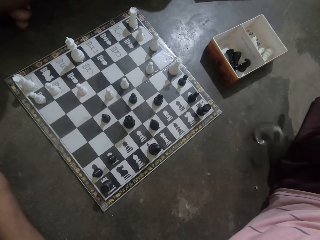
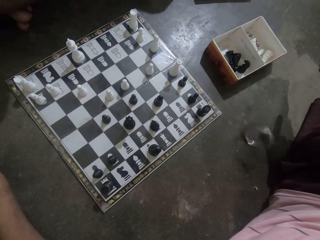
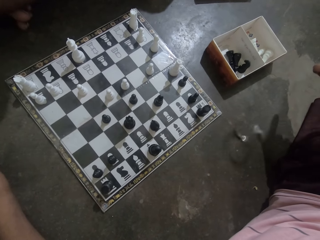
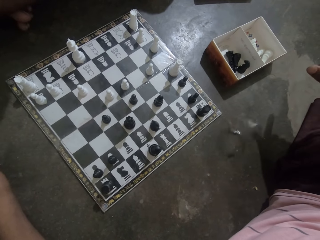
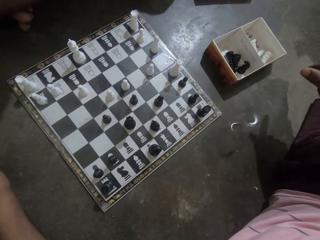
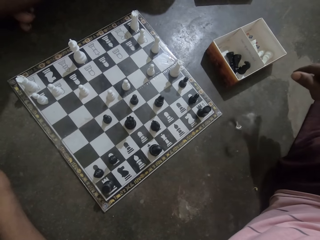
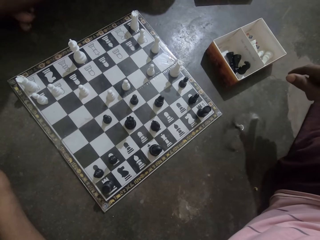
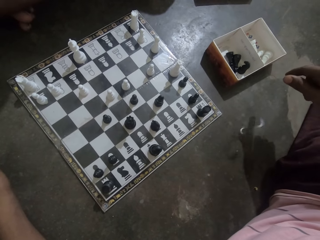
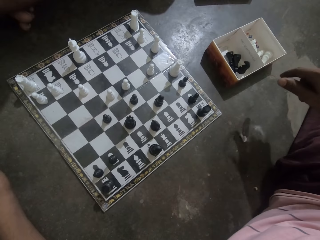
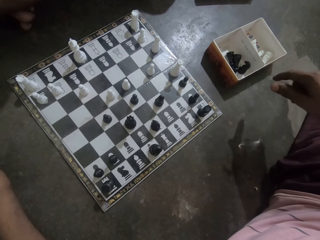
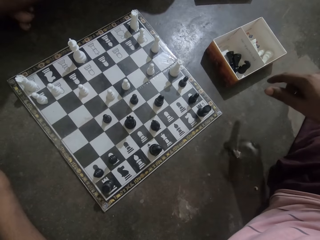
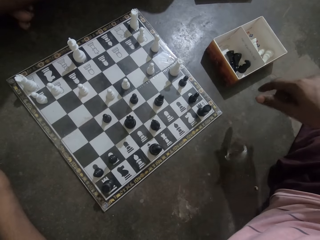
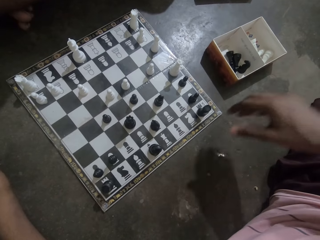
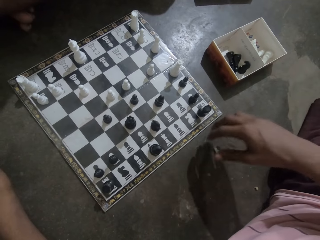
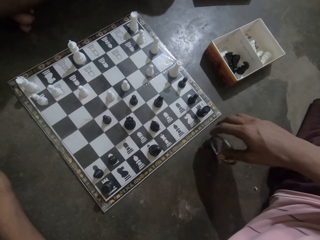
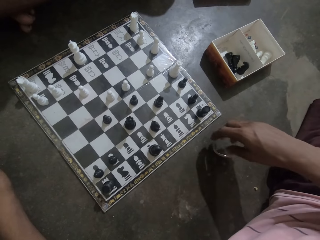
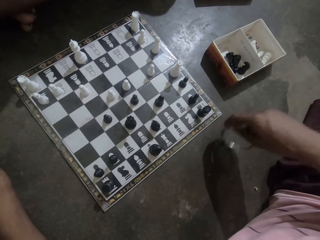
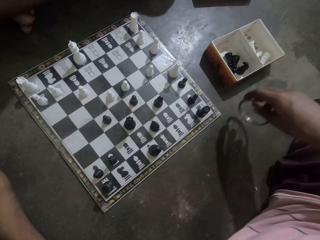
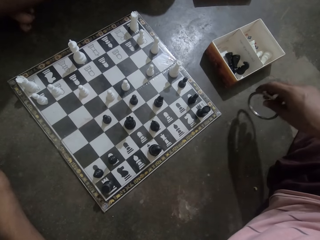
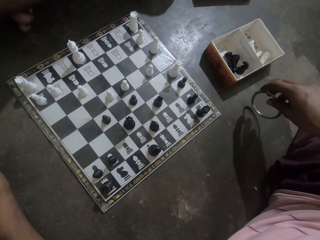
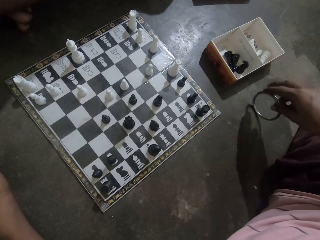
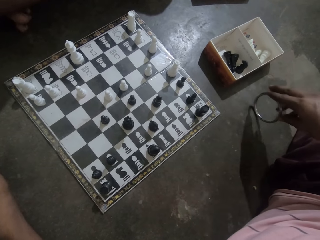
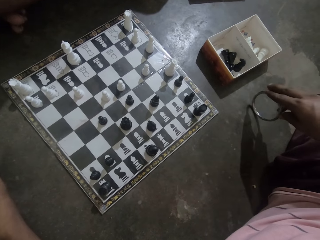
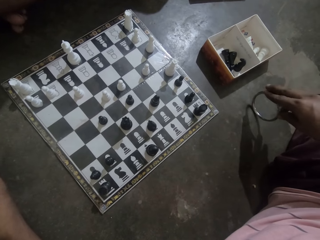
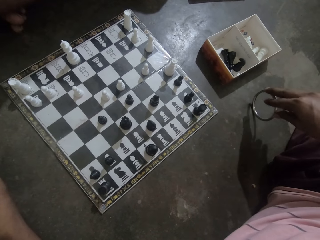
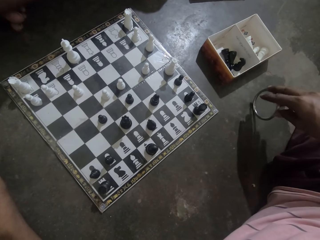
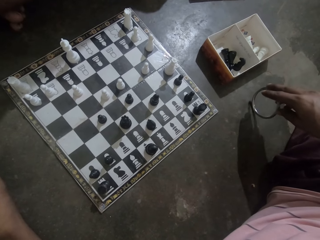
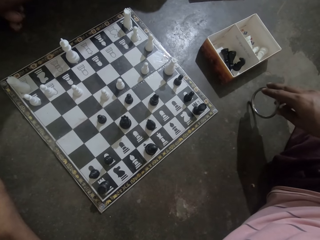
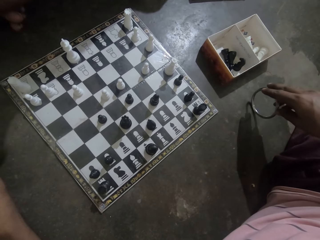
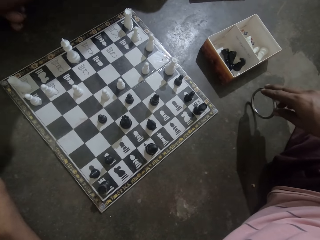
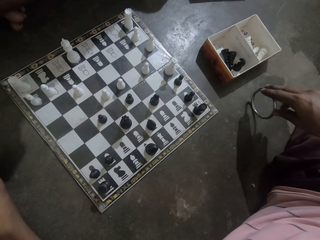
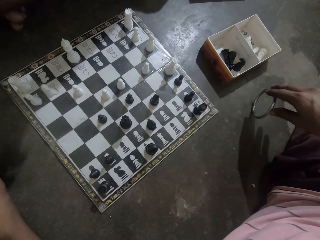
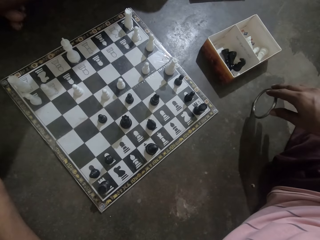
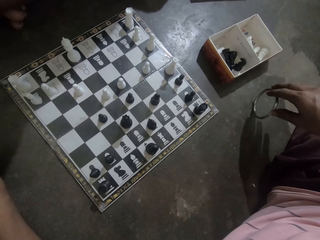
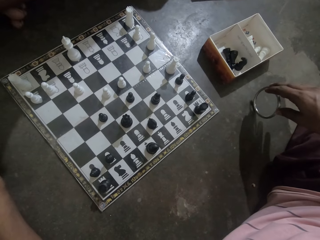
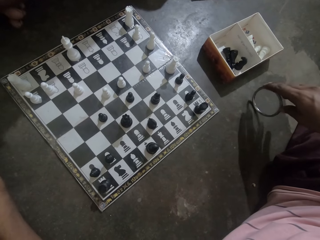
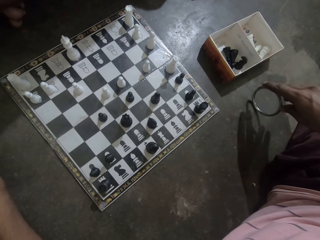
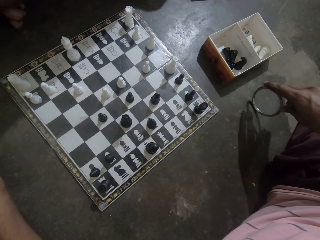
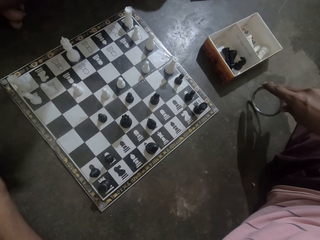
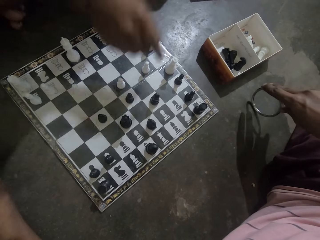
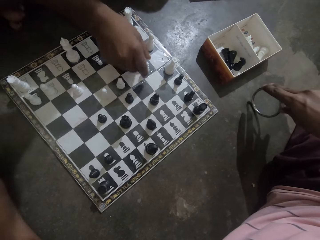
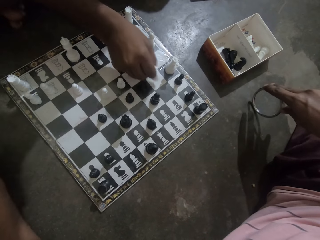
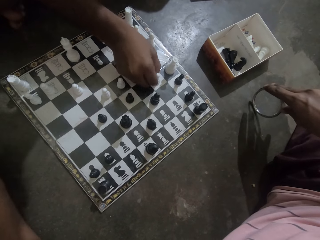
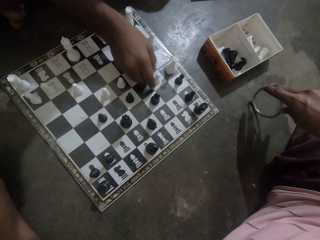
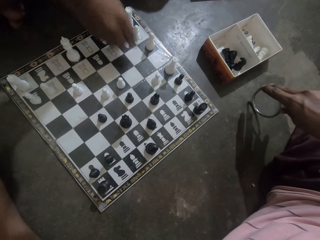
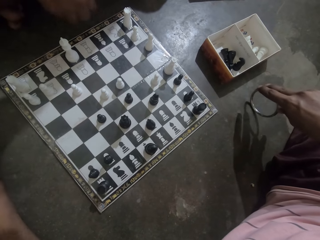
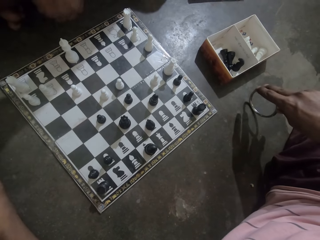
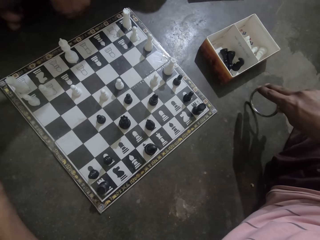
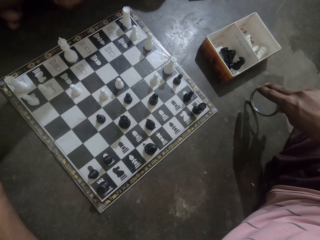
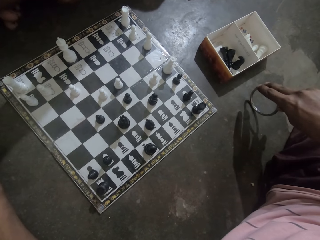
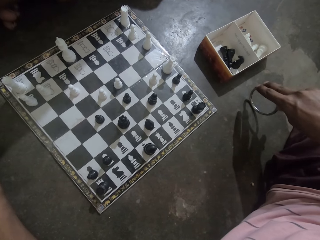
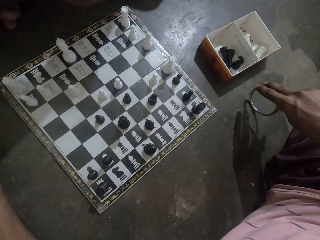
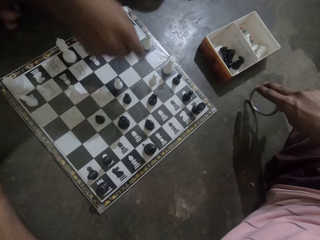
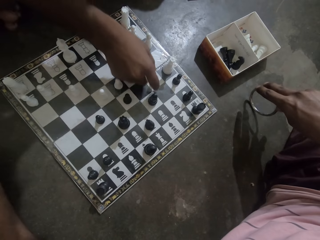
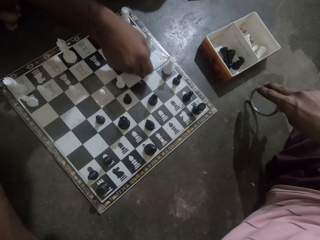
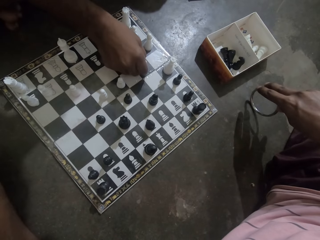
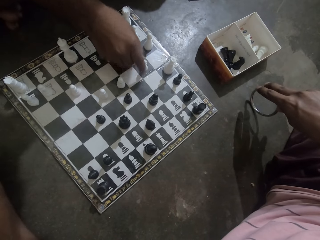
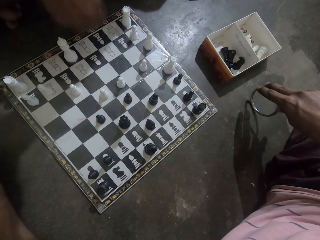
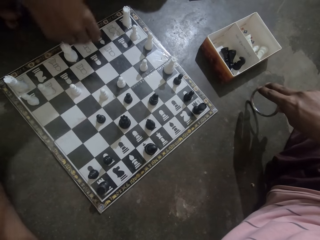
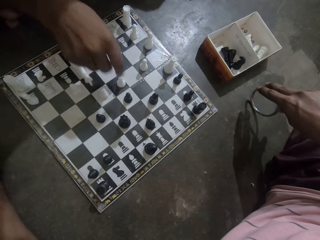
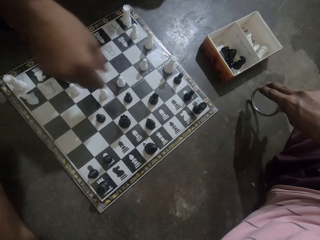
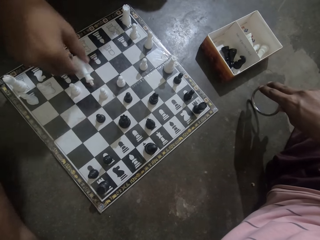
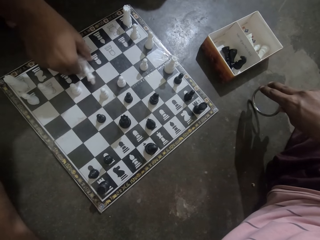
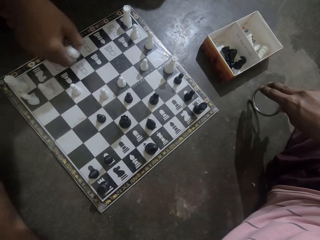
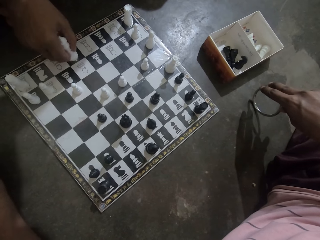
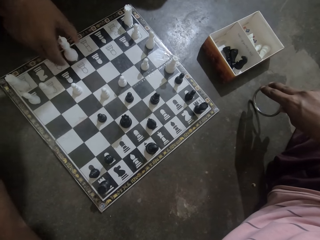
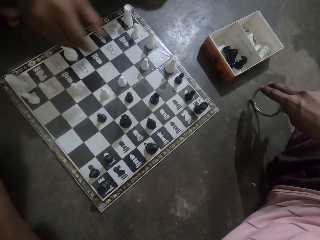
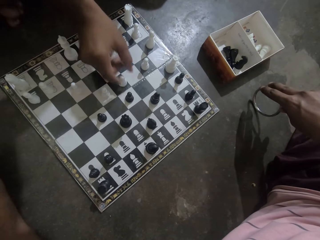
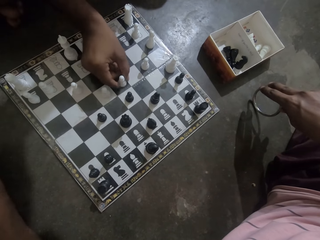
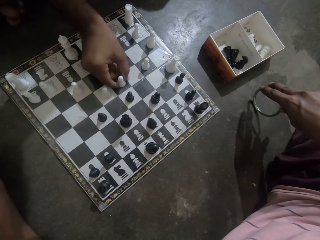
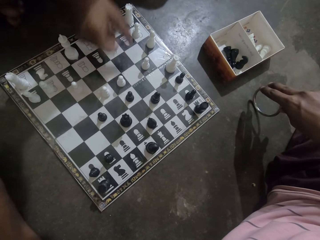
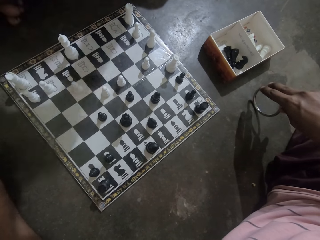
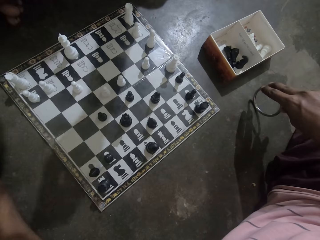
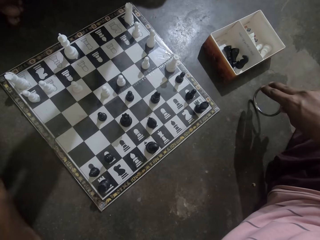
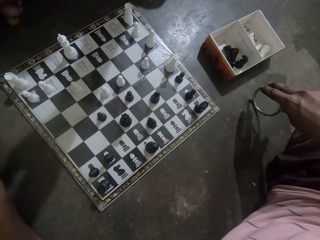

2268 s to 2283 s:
The camera wearer spins the black bangle on the floor. They move the chess piece. A man moves a white chess piece on the chess board. The man moves the white chess piece on the chess board. The man arranges the white chess pieces on the chess board.

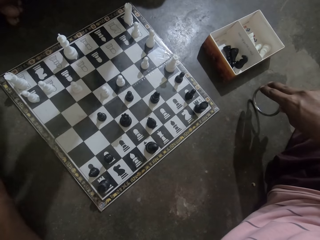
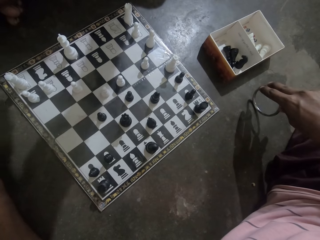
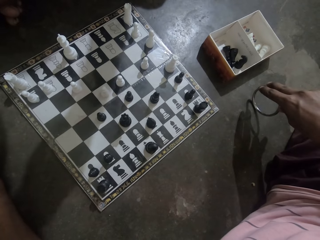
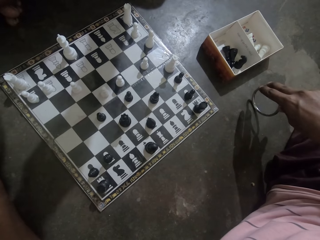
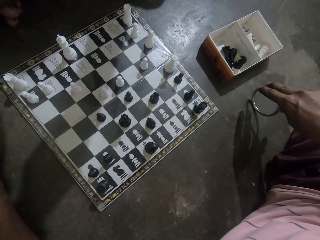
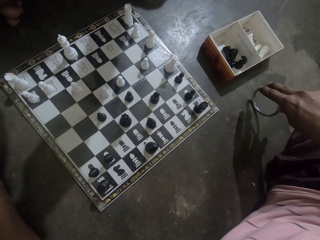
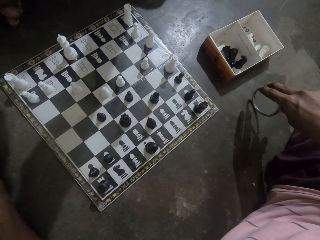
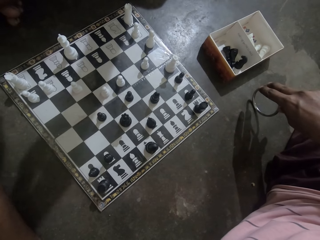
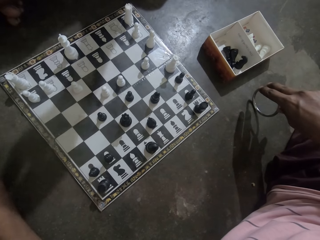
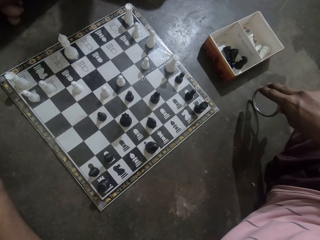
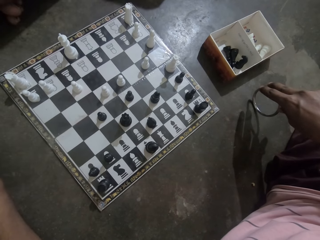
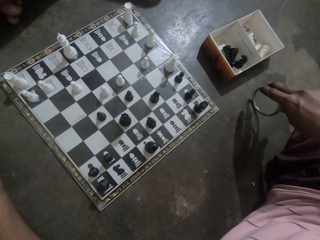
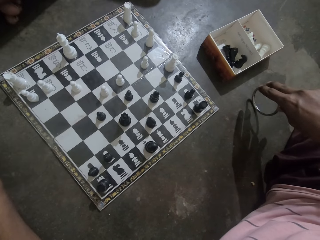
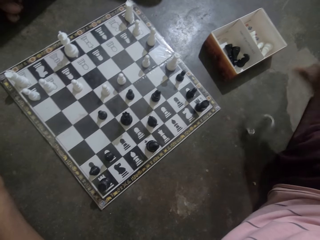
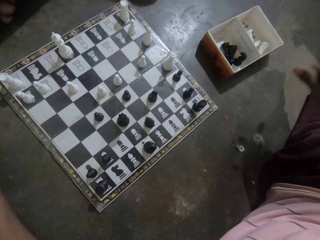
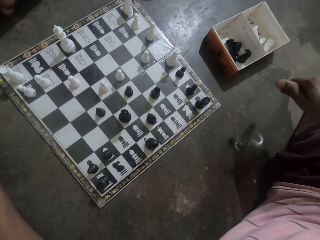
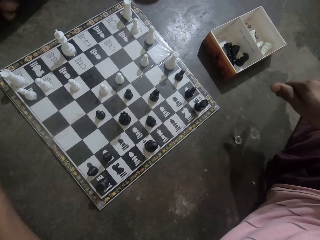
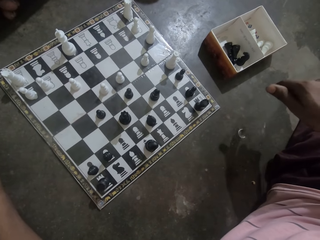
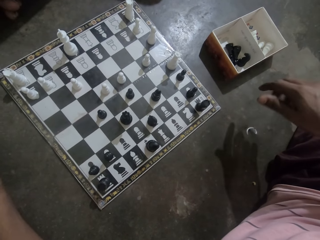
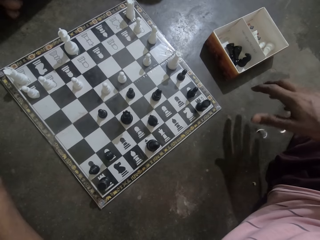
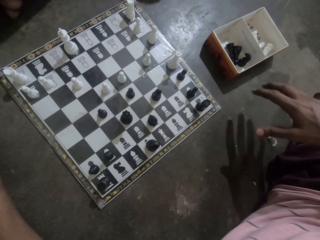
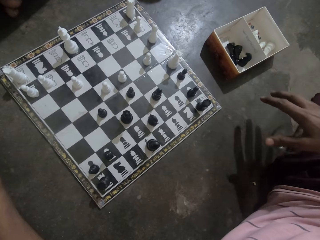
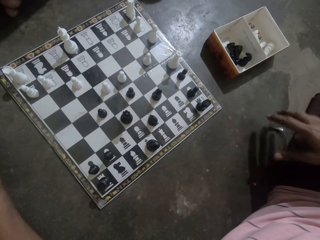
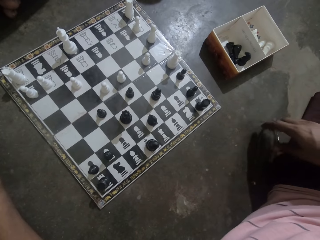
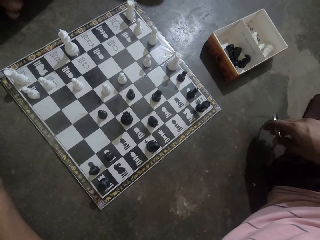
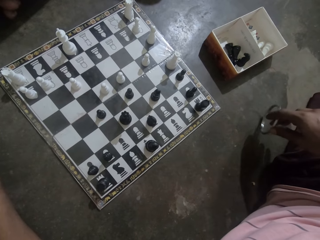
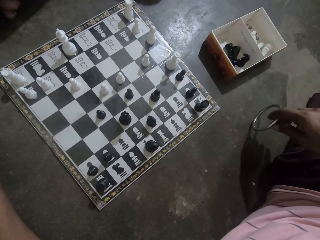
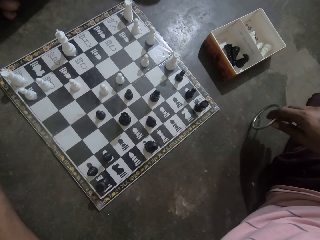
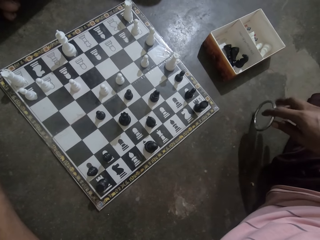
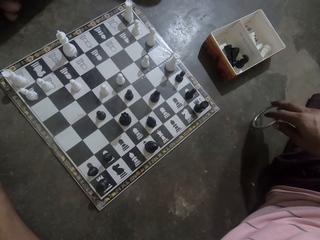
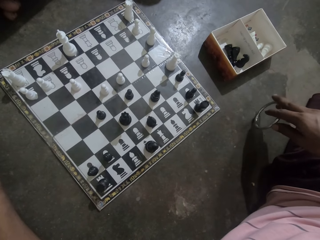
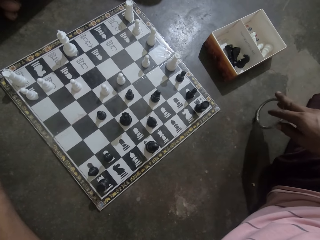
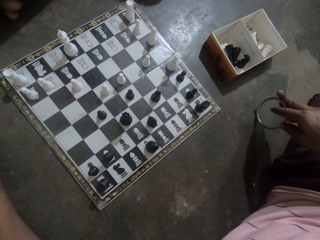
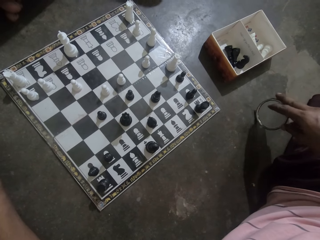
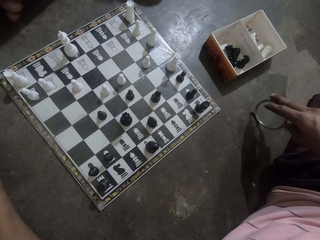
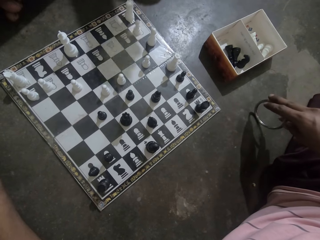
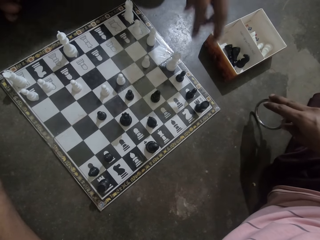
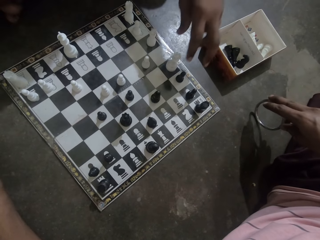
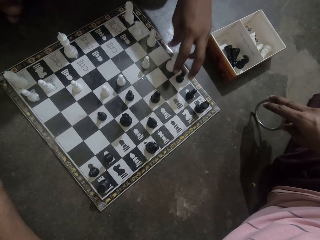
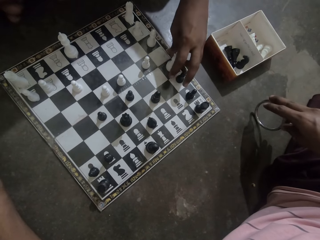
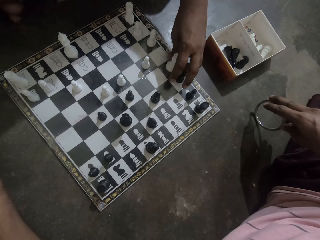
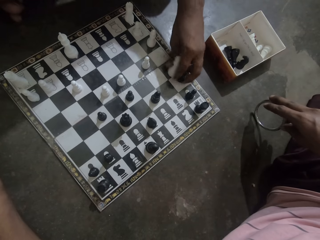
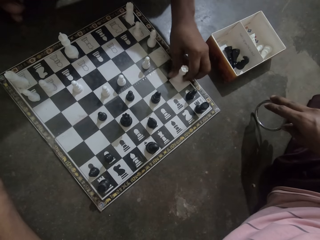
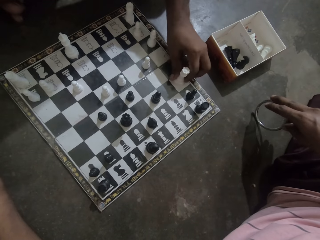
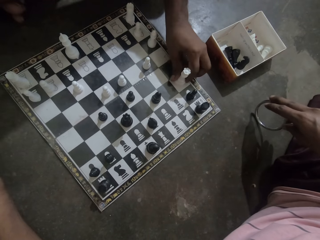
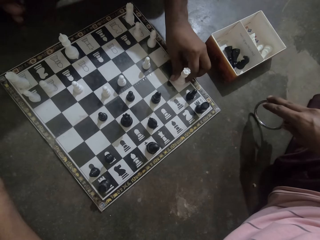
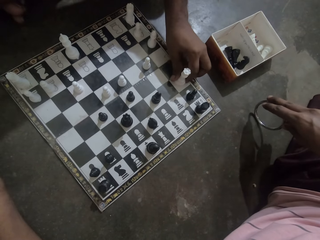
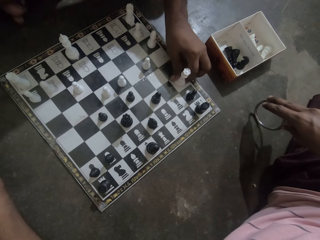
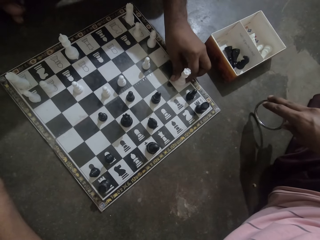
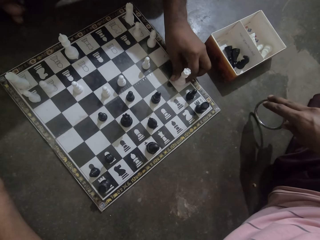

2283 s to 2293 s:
The camera wearer stares at the chess. They roll an object. They spin the black bangle on the floor. They hold the object. A man moves a white chess piece on the chess board. The camera wearer holds the piece on the board.
